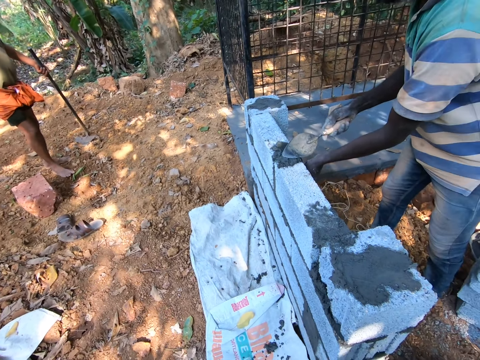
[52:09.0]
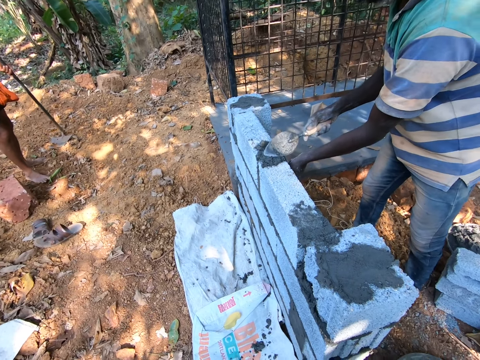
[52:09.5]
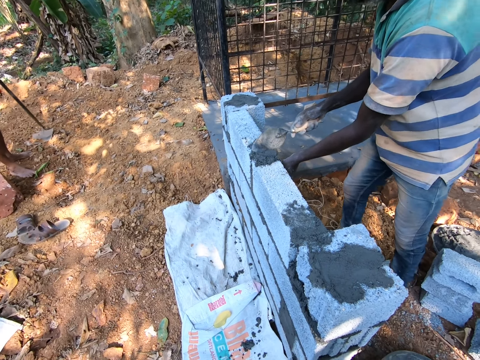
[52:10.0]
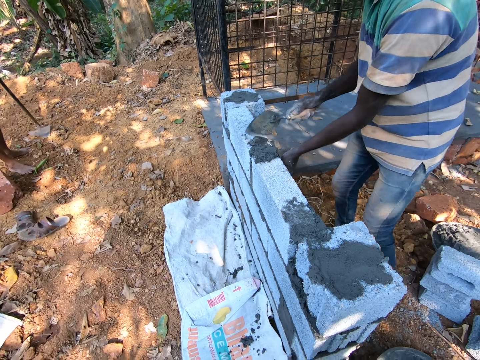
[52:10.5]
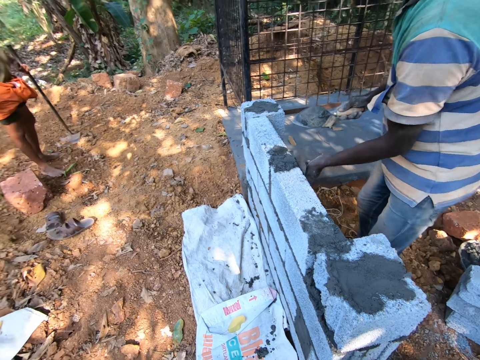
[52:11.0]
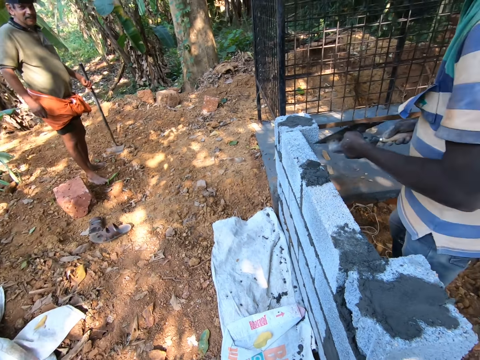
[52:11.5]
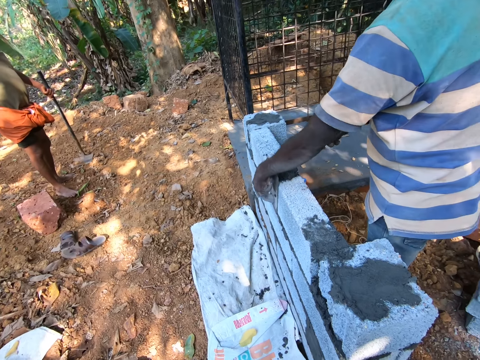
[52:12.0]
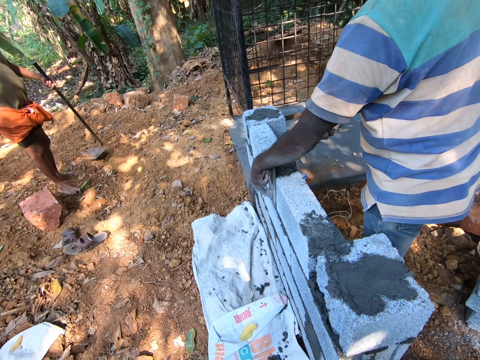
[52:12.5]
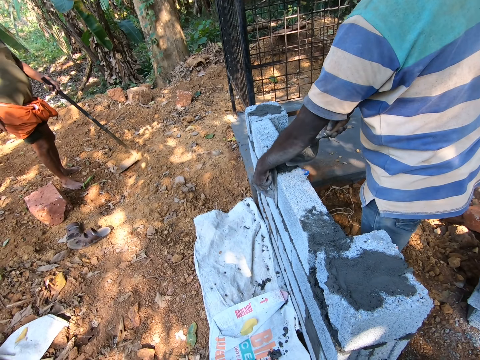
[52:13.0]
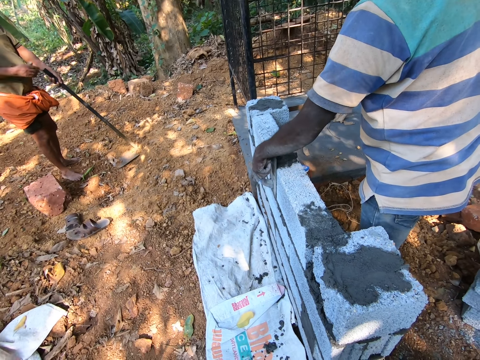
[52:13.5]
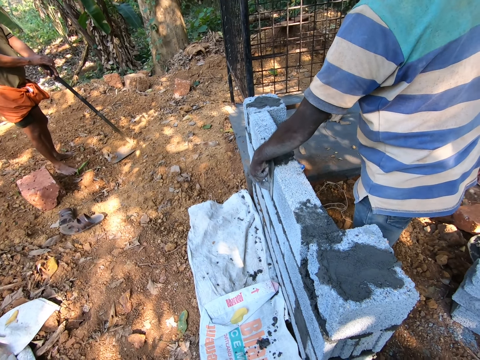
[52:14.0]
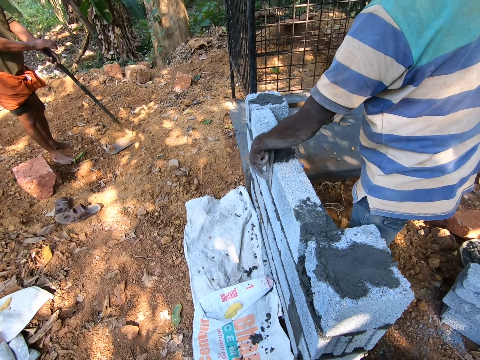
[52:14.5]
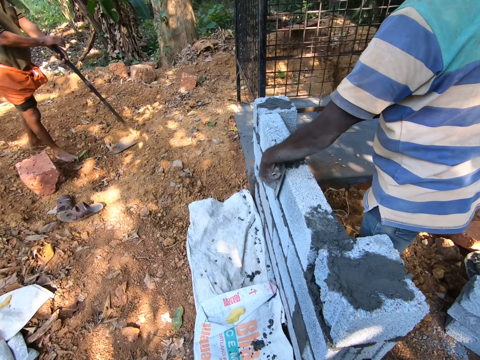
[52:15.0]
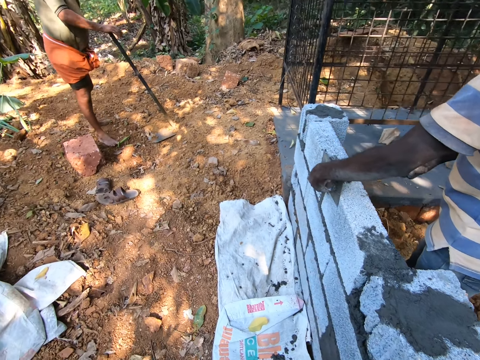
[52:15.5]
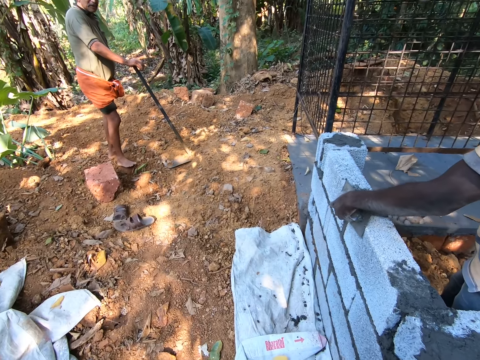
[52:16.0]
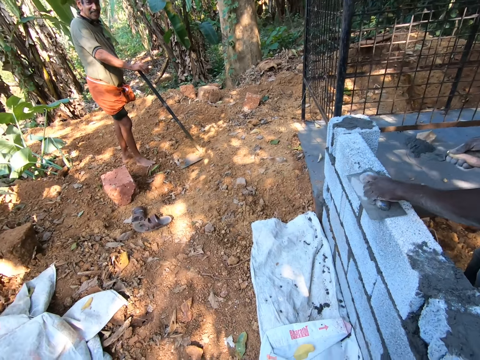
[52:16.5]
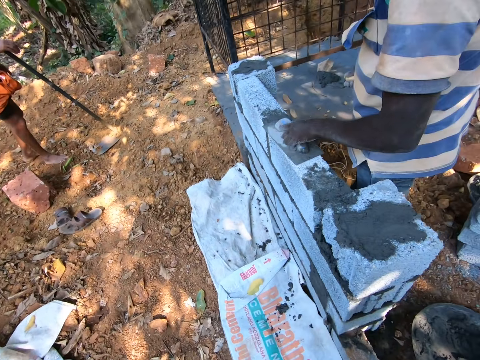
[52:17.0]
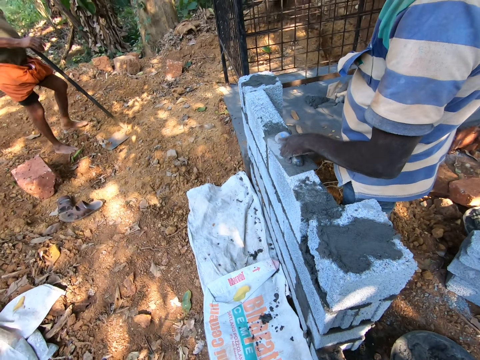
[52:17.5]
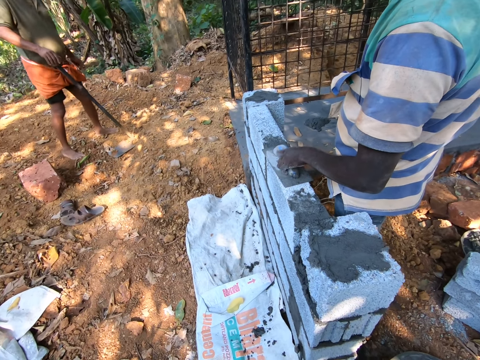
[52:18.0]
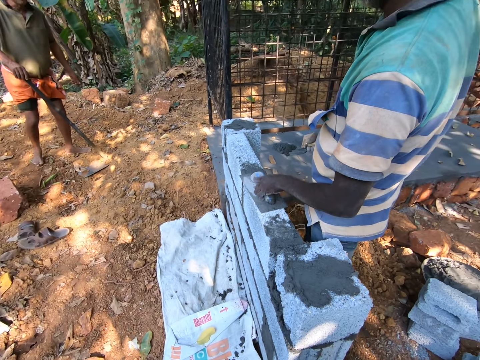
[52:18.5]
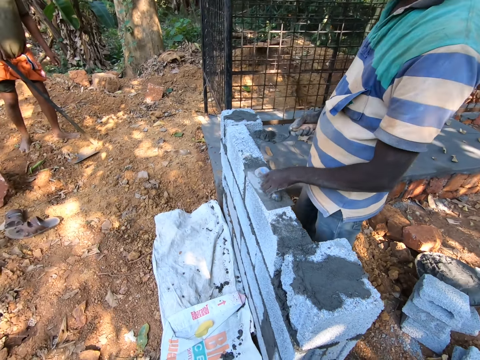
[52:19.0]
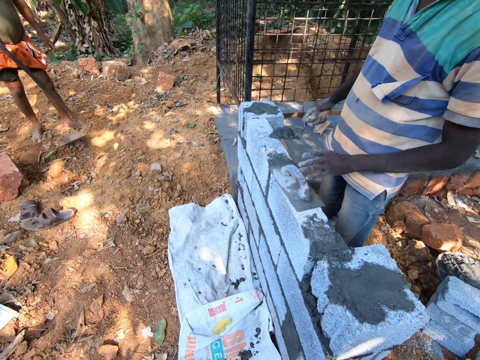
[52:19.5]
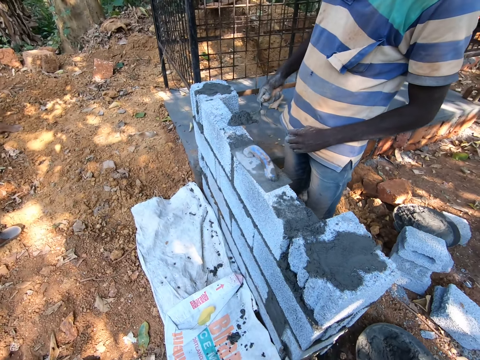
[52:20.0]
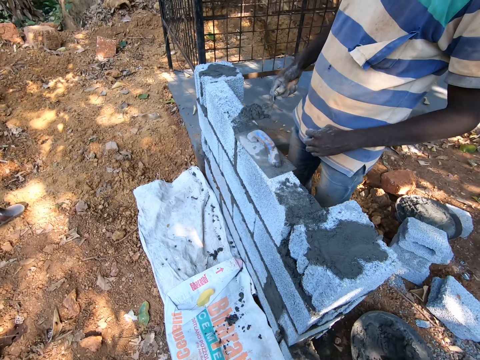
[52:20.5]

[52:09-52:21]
A man picks up the mortar from a brick with a trowel in his right hand.

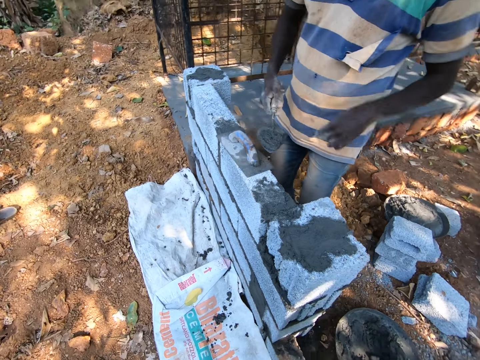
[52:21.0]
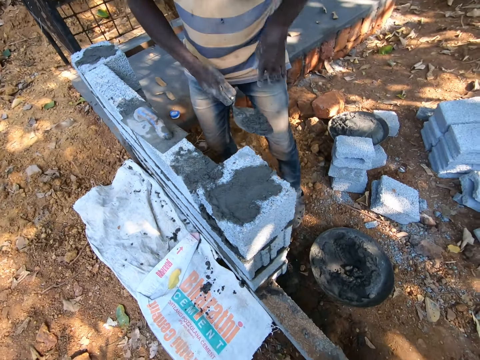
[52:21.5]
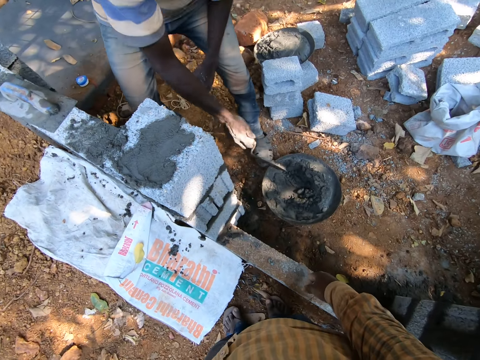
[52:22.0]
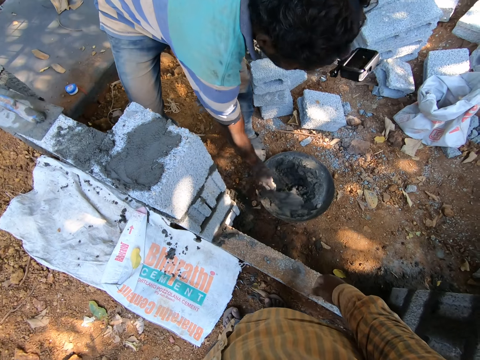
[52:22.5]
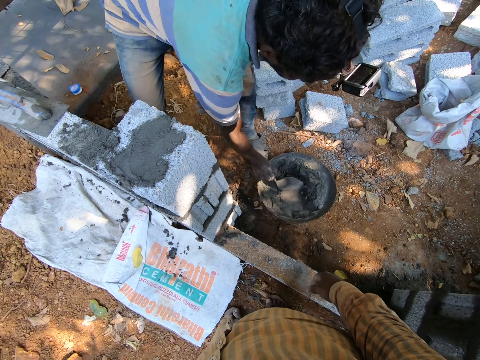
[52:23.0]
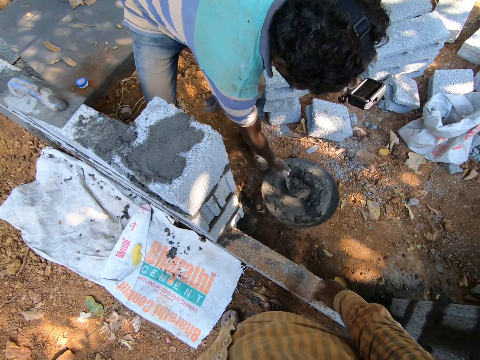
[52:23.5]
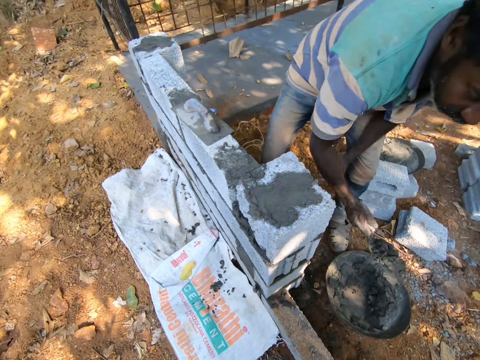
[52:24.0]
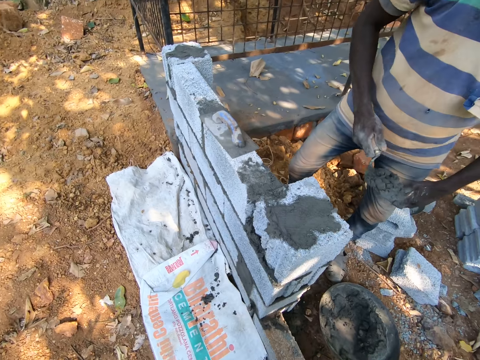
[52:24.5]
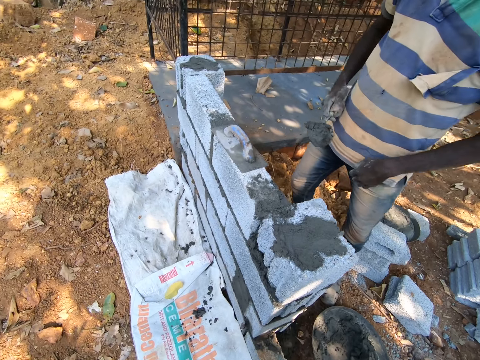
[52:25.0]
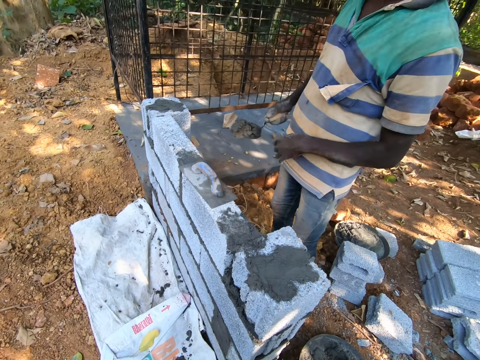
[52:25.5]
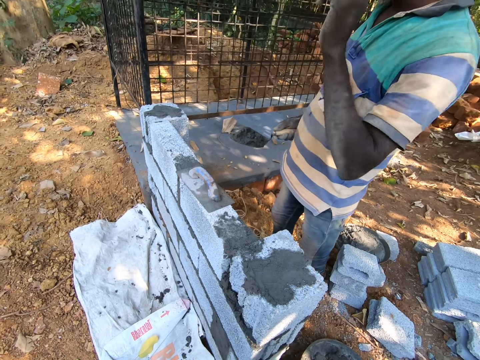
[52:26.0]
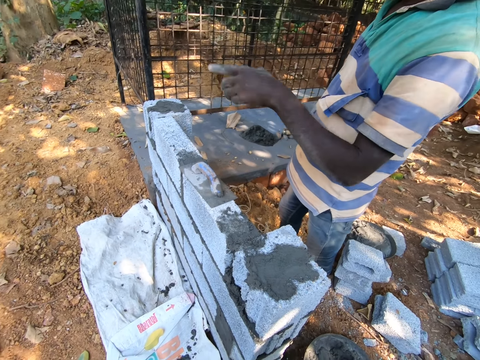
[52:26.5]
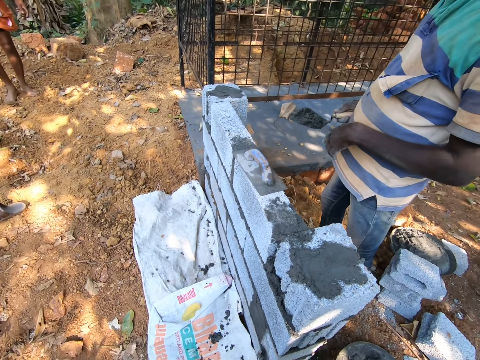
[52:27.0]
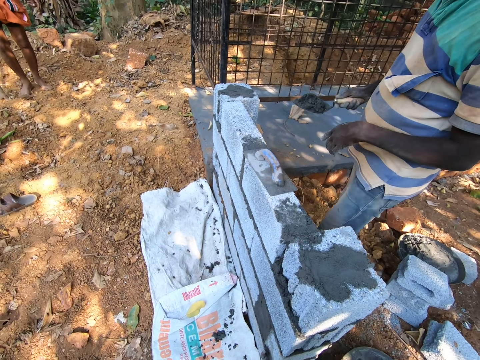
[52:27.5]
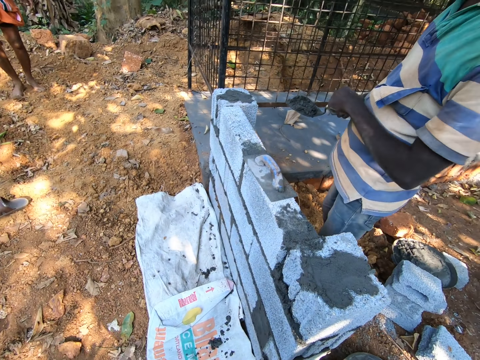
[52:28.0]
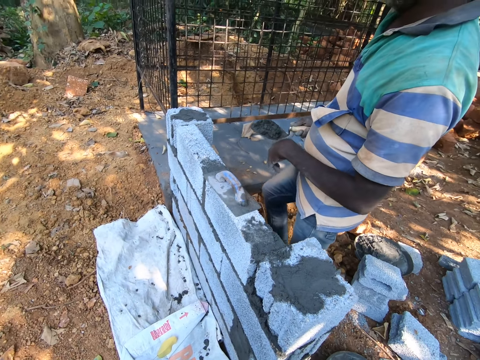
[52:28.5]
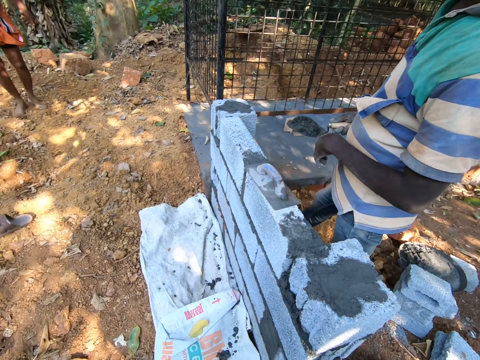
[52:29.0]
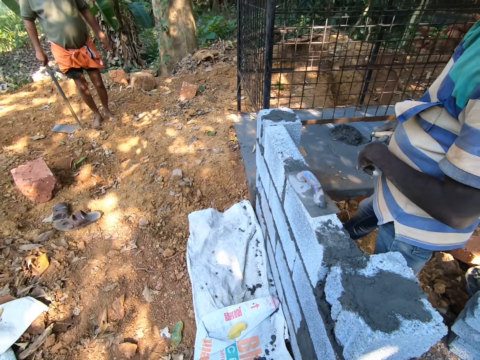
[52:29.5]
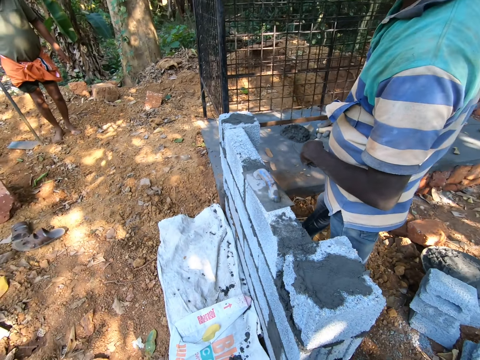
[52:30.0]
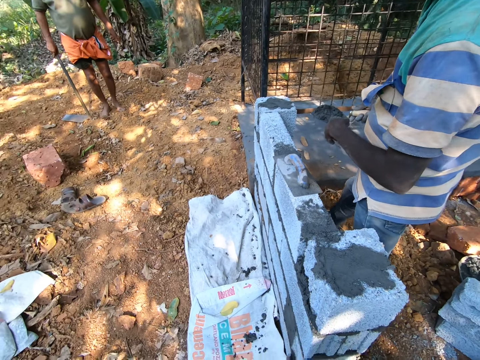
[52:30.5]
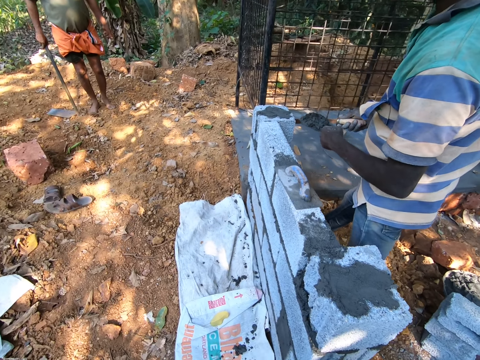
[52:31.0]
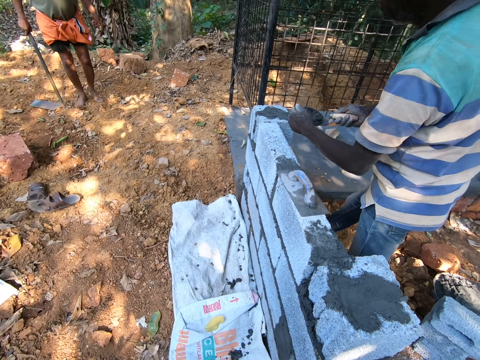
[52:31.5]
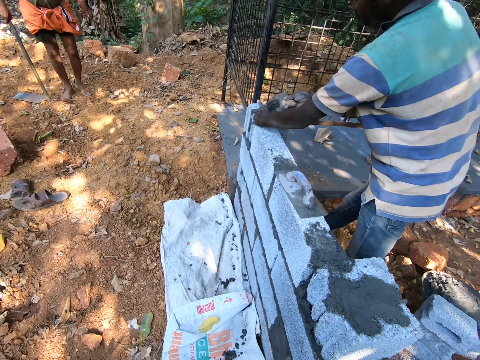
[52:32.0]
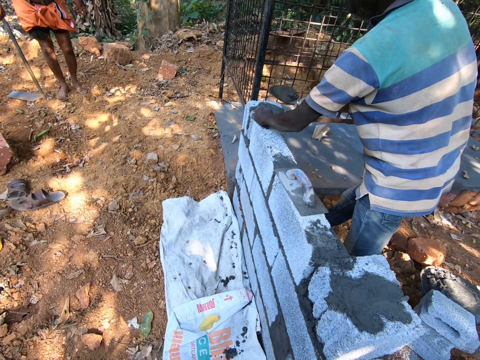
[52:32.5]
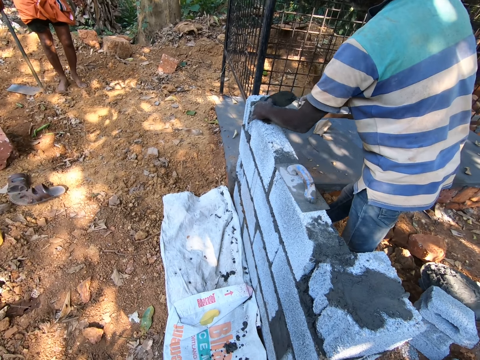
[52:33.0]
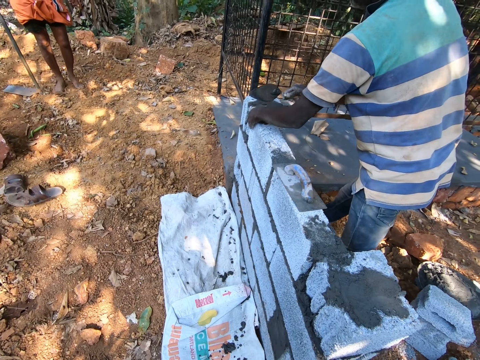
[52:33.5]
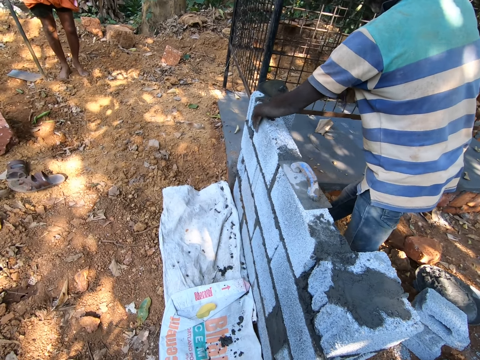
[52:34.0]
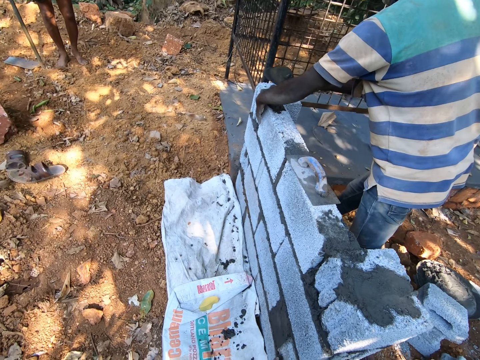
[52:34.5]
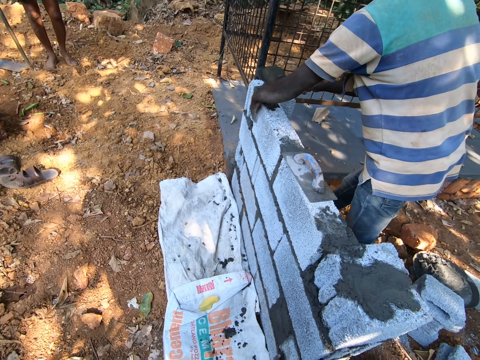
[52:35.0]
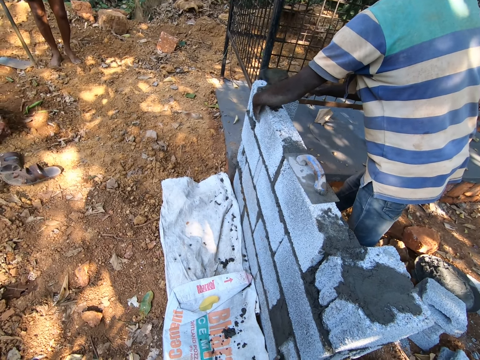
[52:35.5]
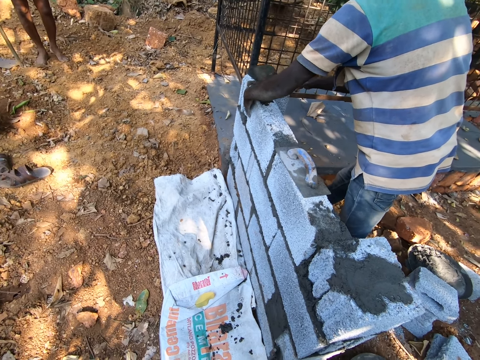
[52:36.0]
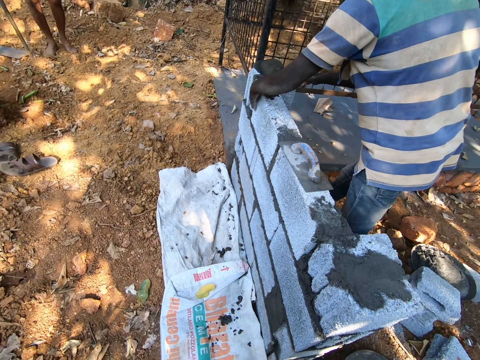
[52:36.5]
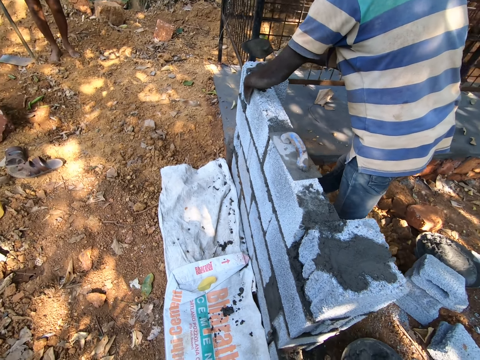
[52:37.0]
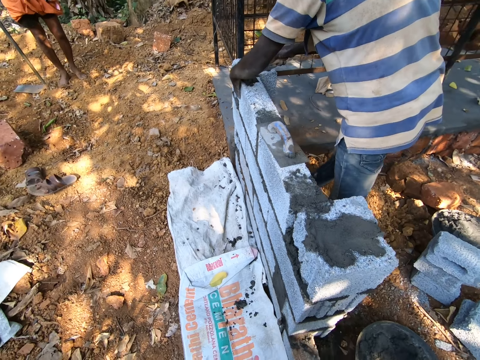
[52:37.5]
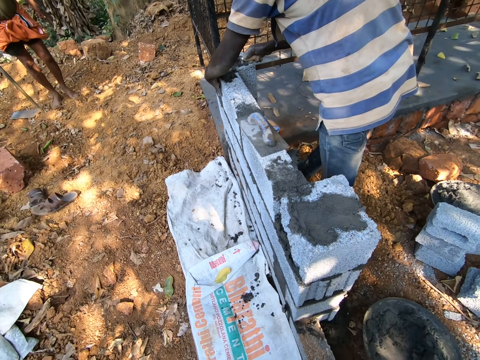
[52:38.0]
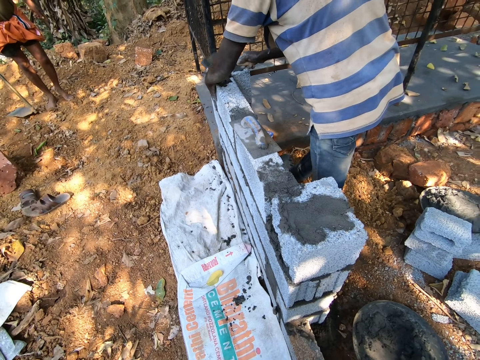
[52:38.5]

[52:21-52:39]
A man drops mortar in a head pan with a trowel in his right hand. He moves the mortar in the pan and picks up the mortar in the head pan with the trowel in his right hand. The man interacts with another man. The first man drops the mortar on a brick with his right hand. He holds the mortar on the brick with his left hand. He fills the mortar in the bricks' gap.
